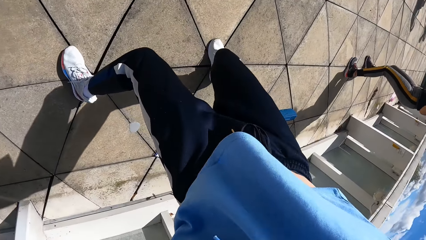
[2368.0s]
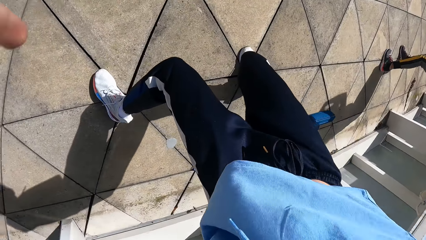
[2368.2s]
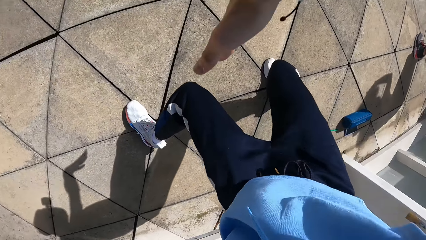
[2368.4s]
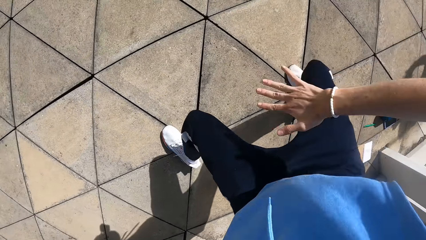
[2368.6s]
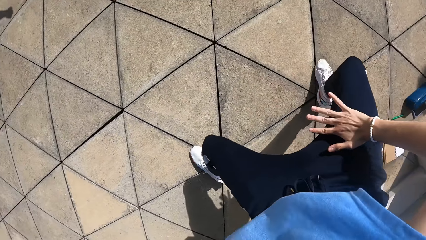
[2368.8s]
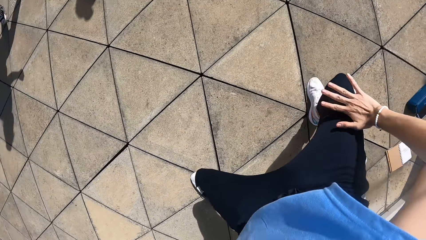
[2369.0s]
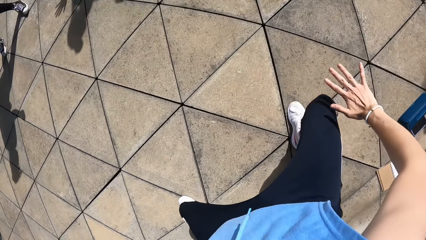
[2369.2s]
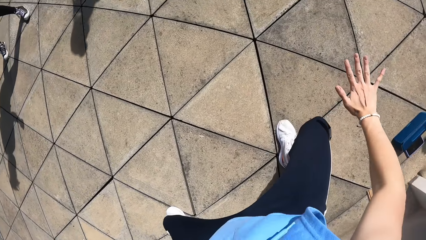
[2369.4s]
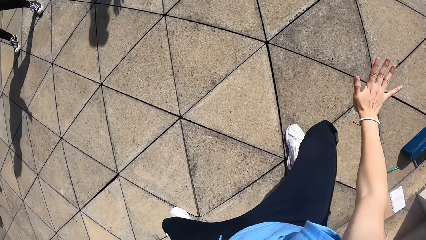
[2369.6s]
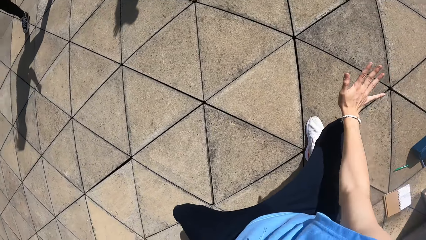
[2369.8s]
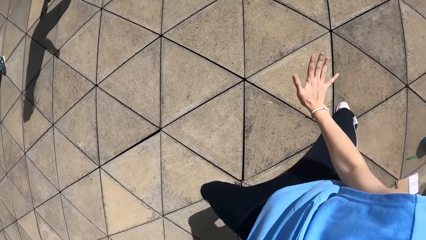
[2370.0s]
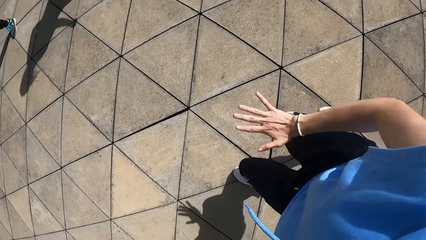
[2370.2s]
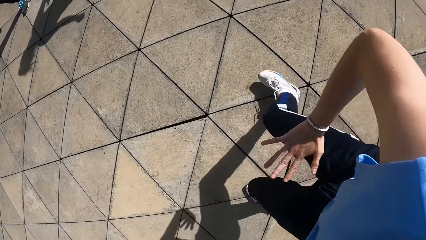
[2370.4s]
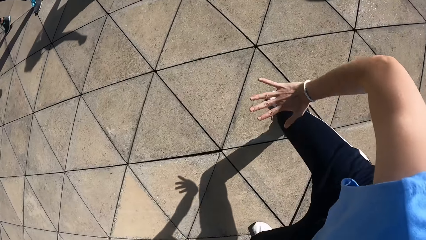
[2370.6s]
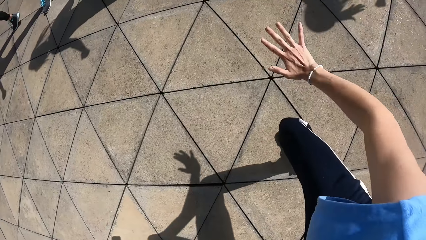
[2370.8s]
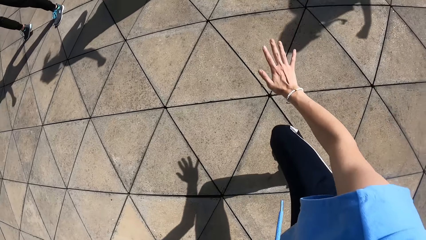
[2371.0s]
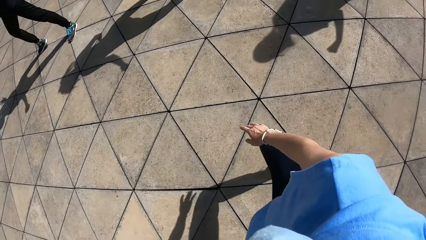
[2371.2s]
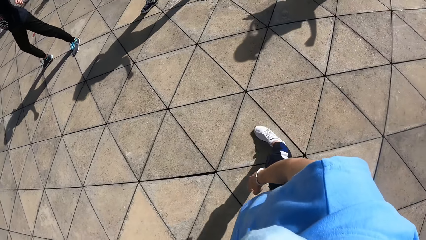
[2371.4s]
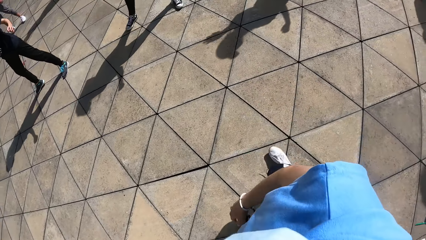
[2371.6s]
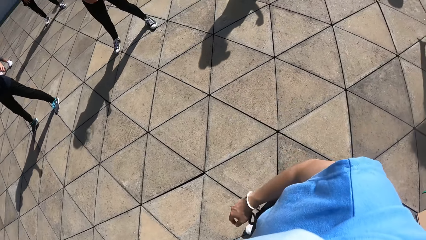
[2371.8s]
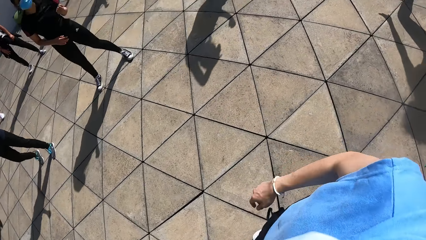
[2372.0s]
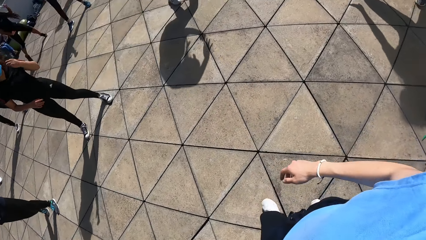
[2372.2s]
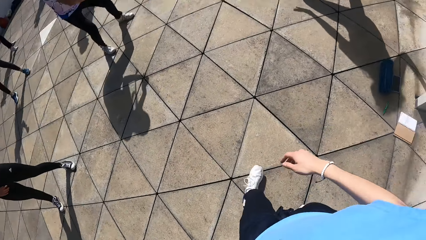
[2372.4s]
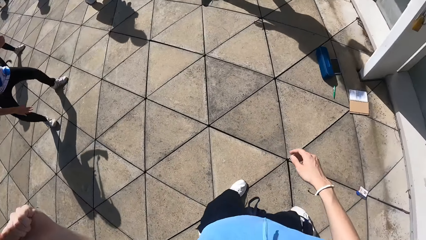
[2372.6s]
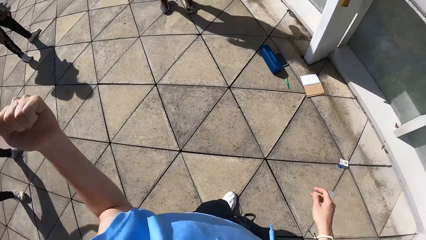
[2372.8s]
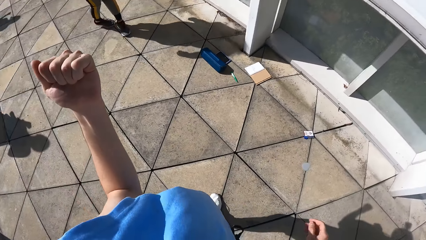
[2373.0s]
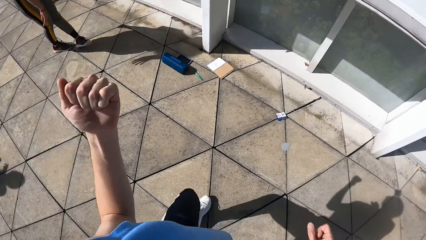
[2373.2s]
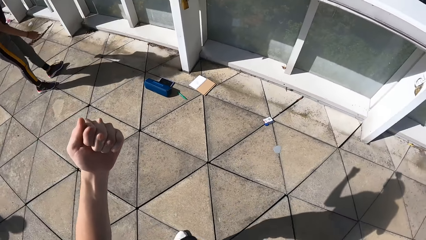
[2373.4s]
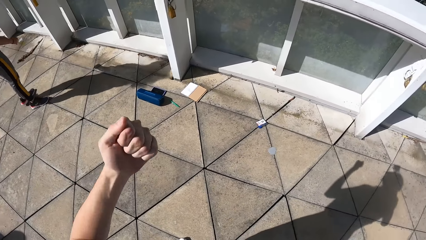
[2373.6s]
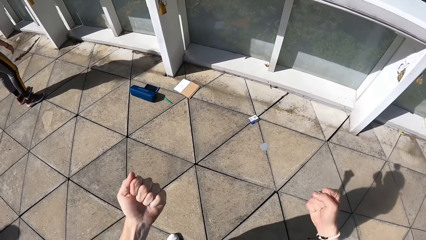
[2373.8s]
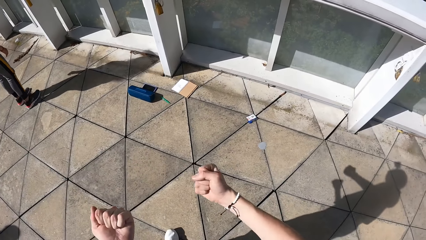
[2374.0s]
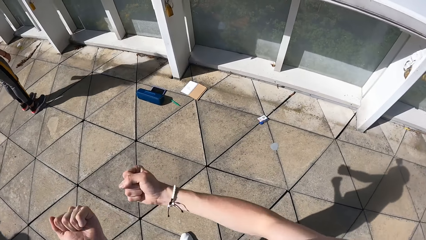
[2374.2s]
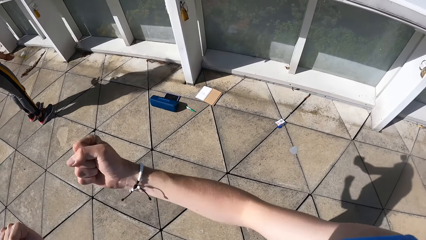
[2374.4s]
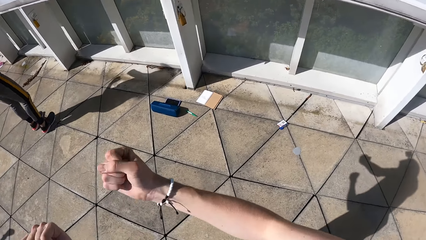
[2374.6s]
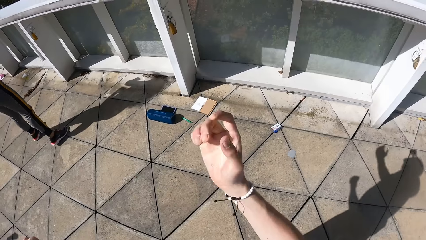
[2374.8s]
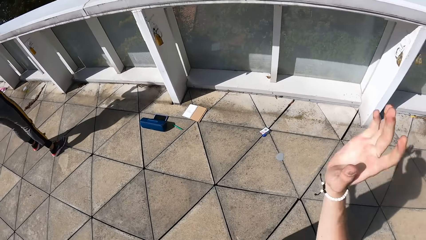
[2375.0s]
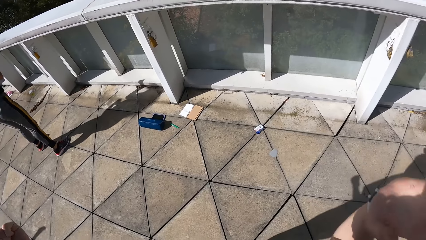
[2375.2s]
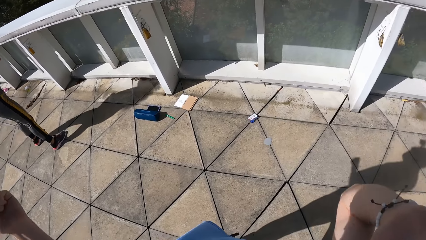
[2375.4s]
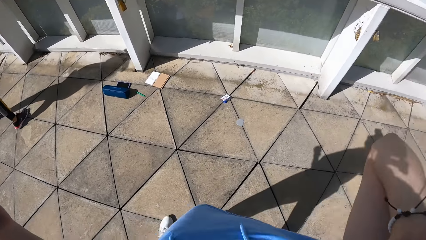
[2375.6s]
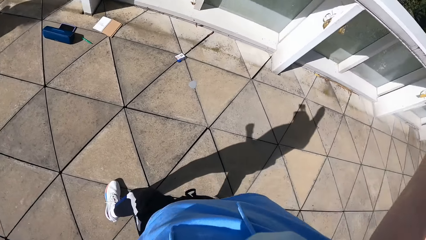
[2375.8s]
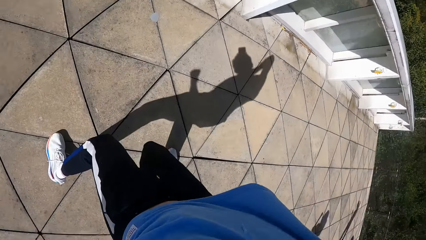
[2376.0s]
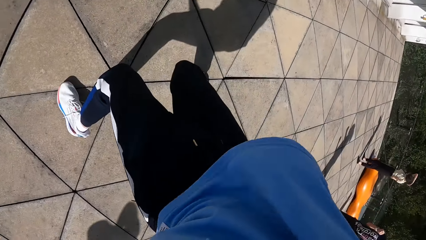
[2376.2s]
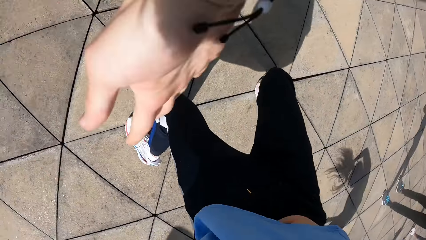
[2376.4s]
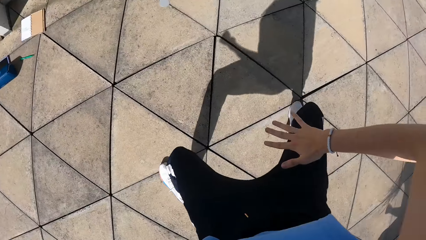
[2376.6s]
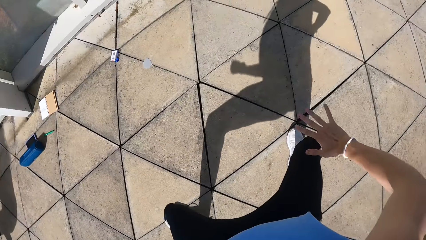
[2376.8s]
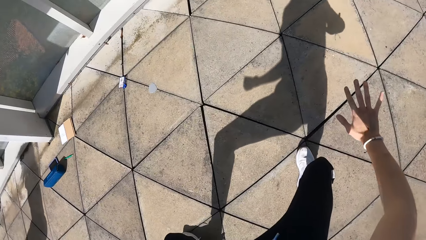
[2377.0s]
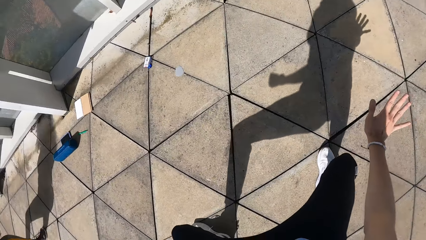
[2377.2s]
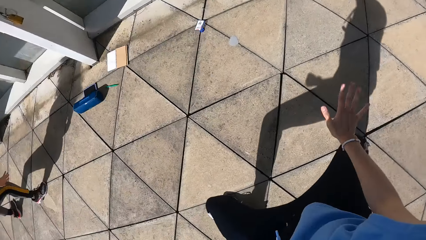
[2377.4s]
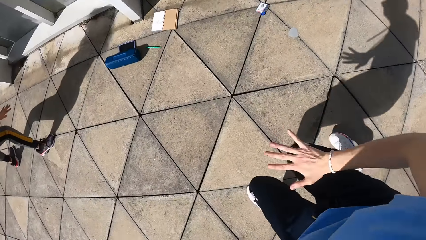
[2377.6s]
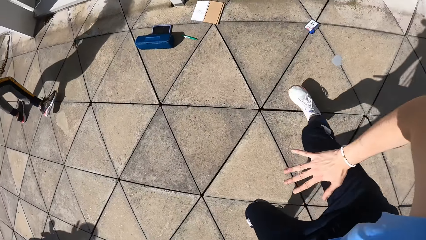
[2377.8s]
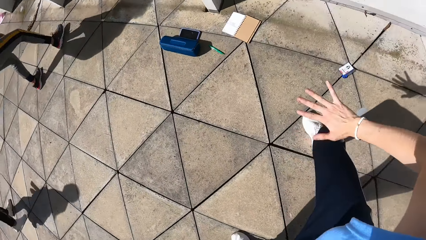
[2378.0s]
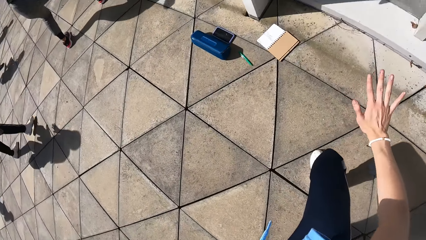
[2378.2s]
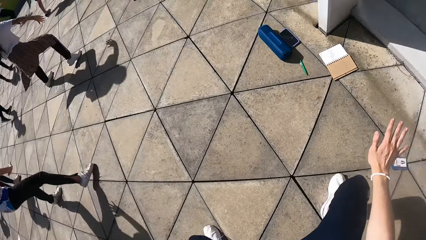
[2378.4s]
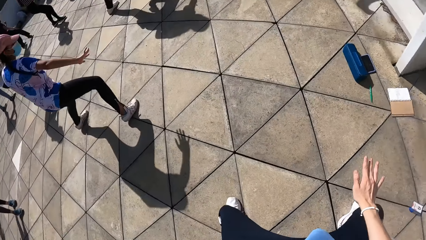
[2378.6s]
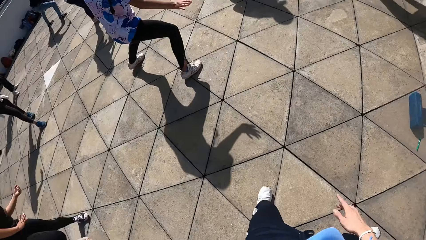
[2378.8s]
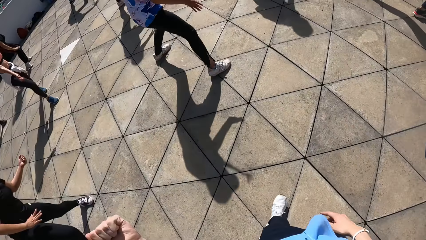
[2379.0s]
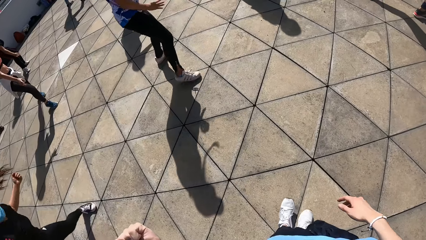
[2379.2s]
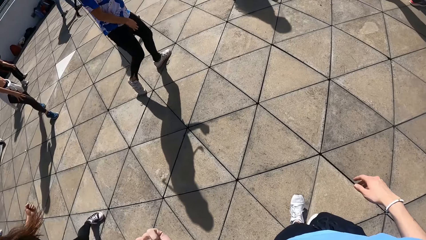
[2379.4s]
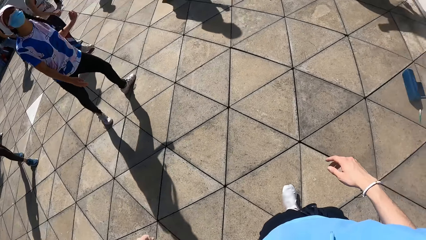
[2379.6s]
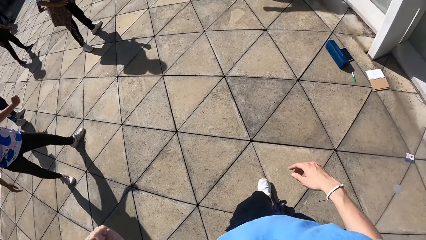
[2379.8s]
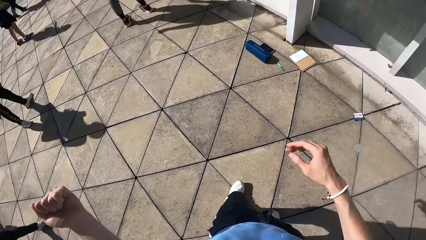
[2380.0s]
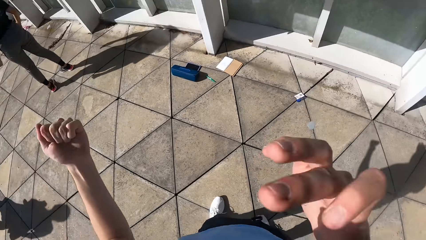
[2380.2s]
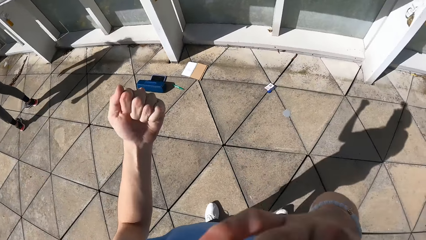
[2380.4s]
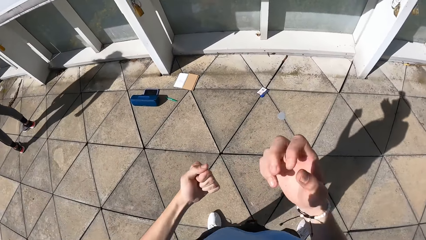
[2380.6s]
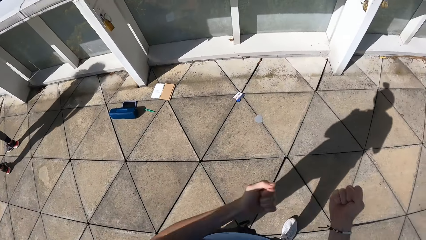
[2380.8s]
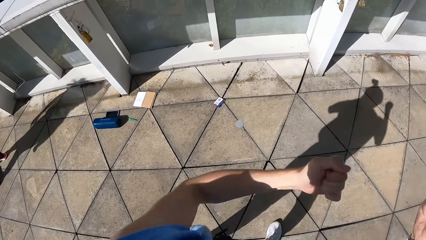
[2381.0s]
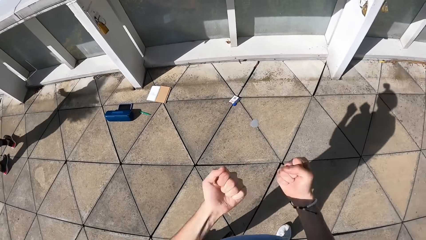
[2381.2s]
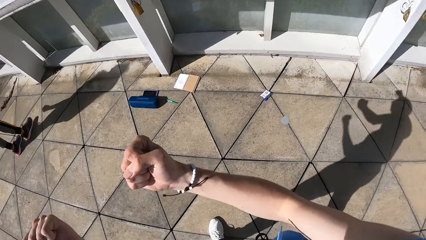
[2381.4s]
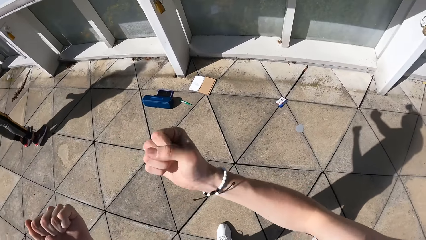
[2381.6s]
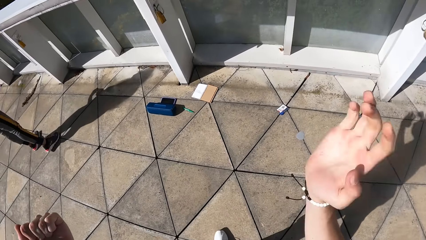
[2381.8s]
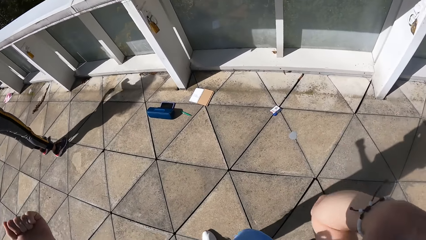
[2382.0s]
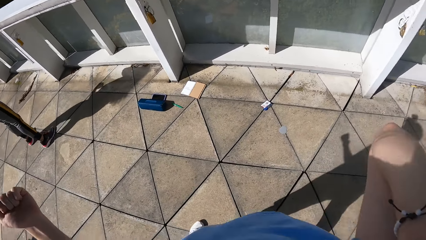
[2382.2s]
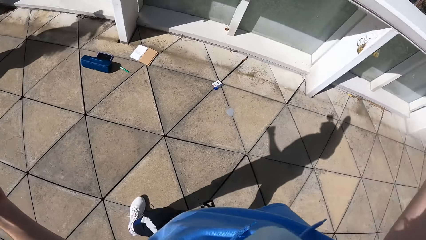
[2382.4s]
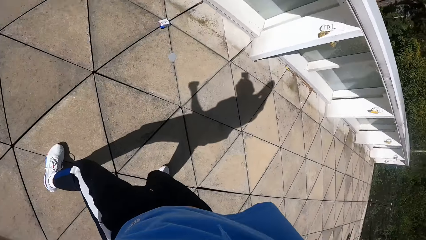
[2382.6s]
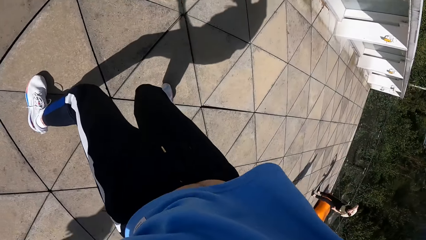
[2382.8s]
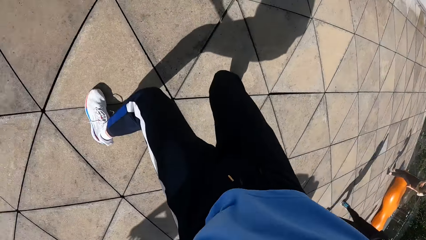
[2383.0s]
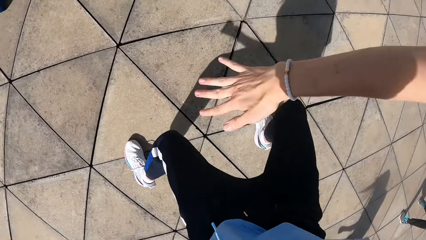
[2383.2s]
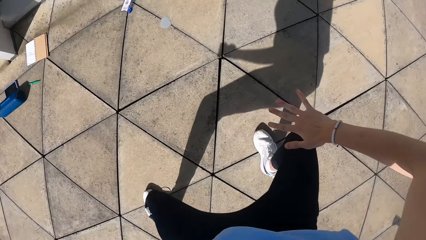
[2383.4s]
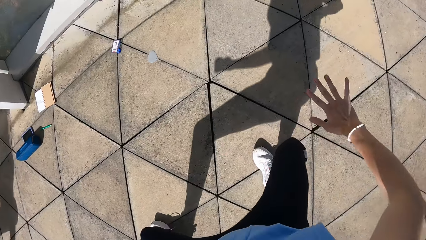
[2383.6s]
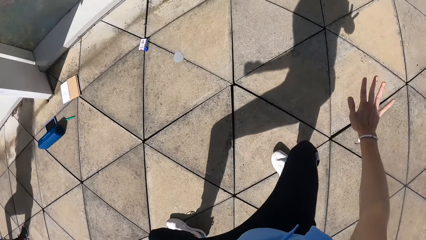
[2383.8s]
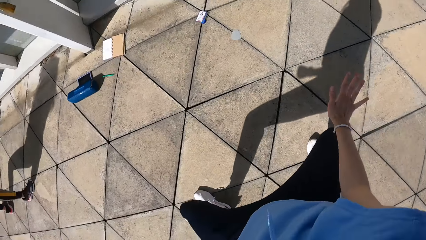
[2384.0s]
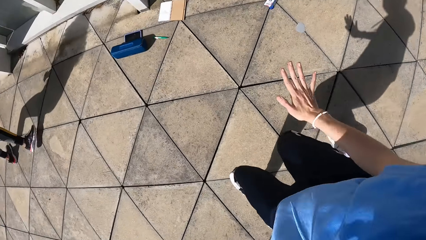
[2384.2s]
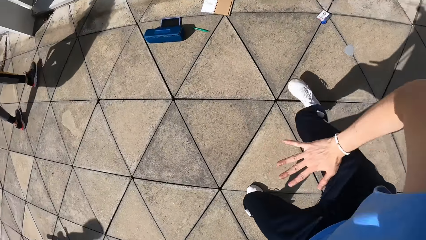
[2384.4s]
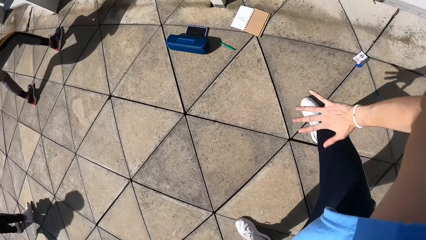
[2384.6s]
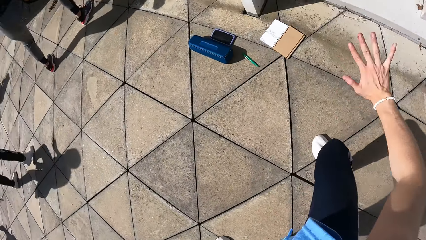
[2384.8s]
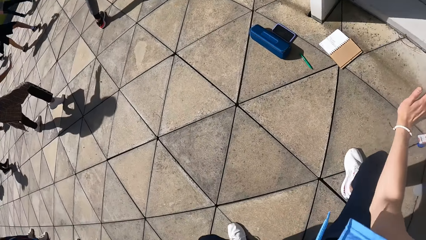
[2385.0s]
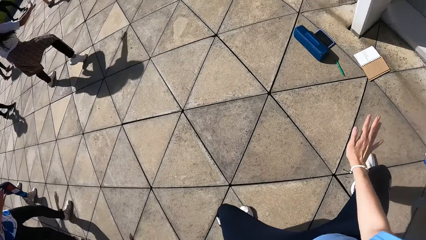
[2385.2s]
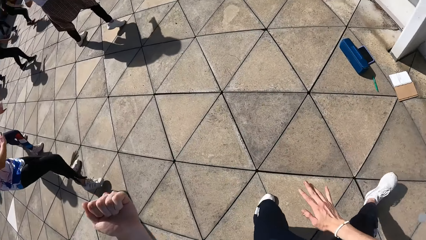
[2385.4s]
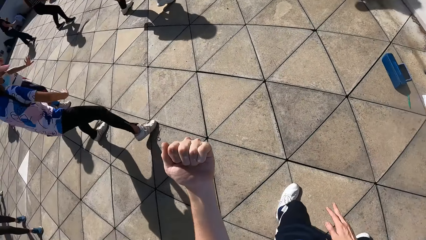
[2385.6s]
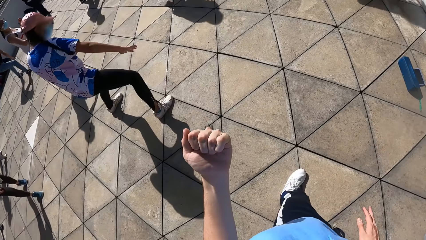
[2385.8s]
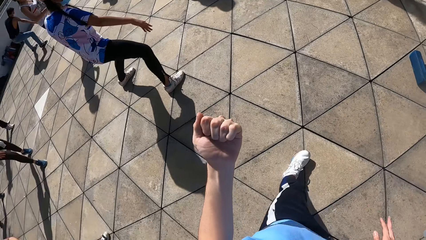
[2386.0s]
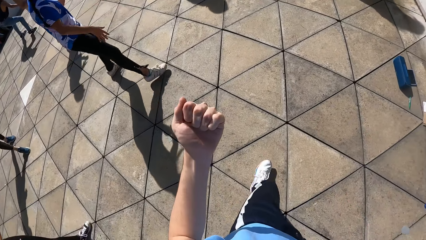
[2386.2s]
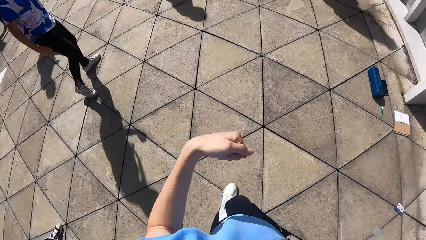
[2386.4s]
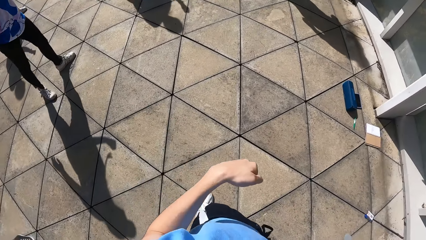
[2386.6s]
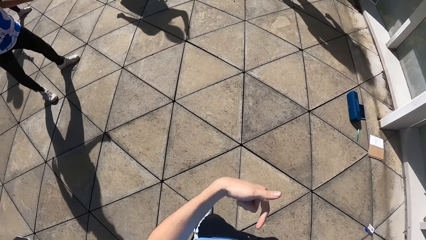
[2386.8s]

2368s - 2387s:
The camera wearer turns around and dances. A lady dances.
